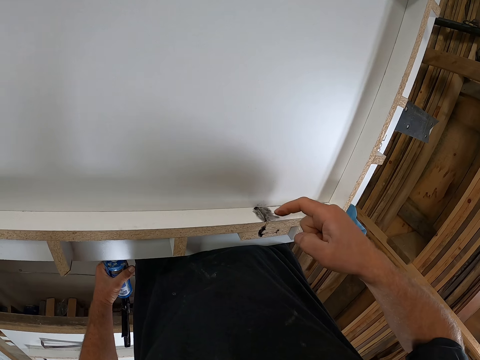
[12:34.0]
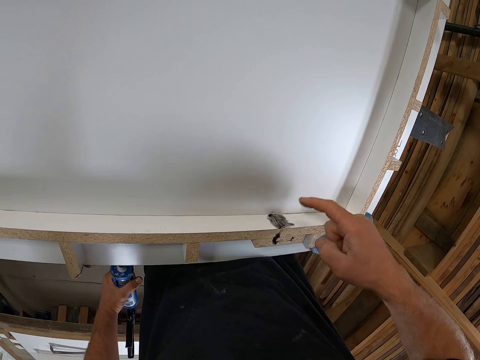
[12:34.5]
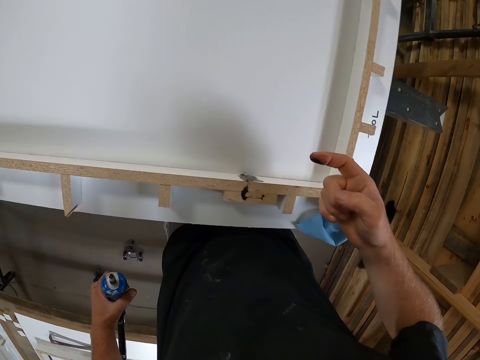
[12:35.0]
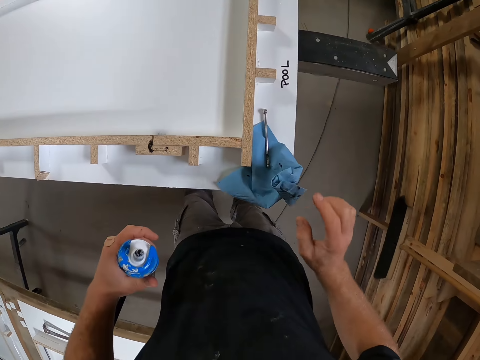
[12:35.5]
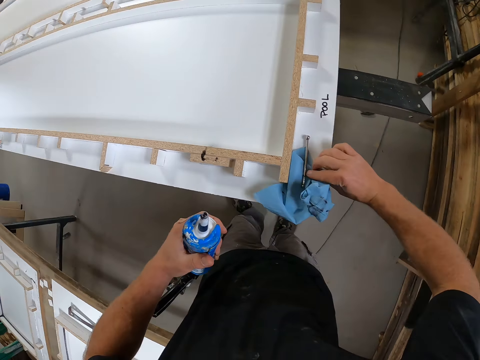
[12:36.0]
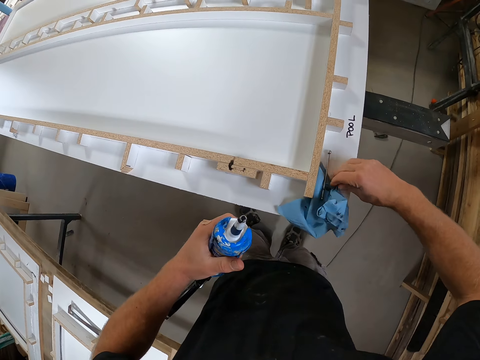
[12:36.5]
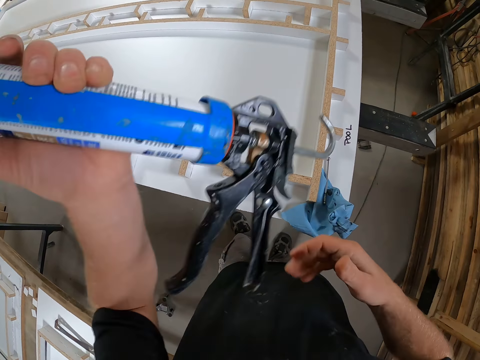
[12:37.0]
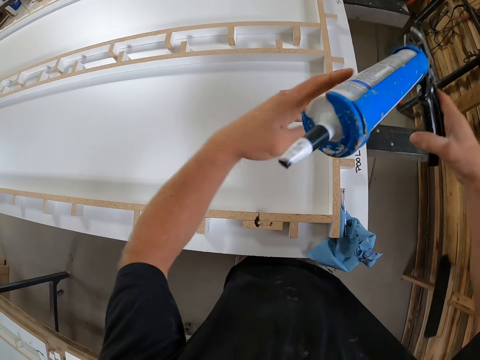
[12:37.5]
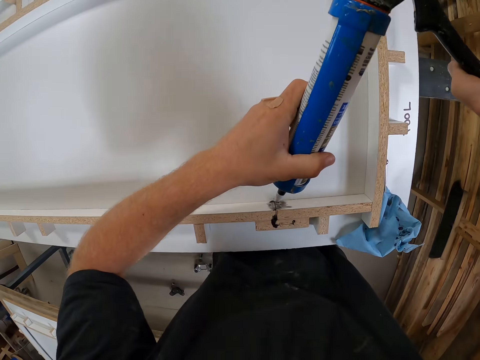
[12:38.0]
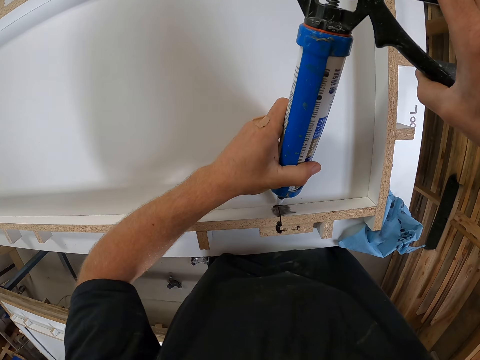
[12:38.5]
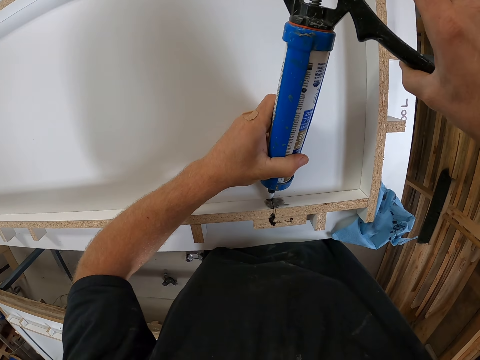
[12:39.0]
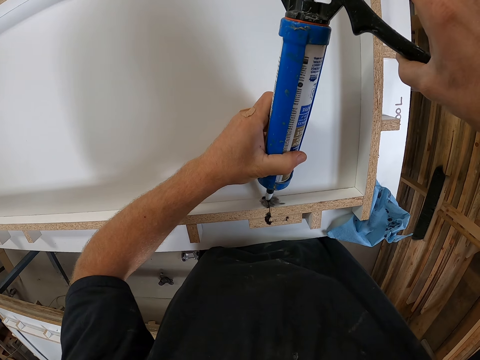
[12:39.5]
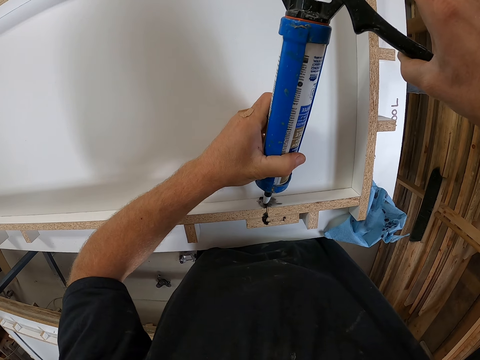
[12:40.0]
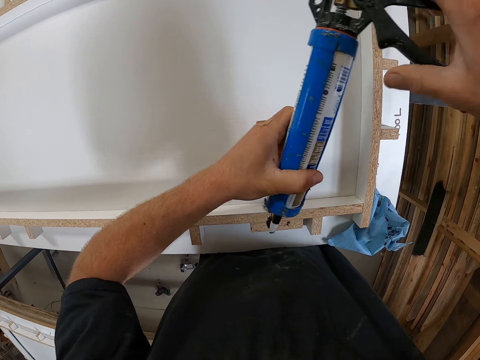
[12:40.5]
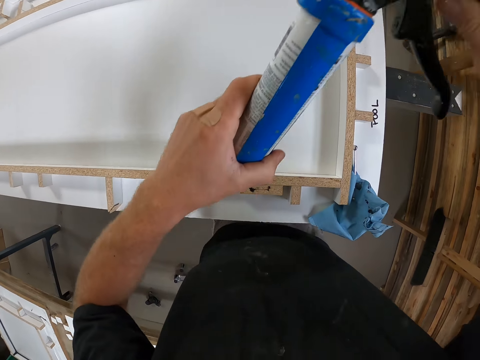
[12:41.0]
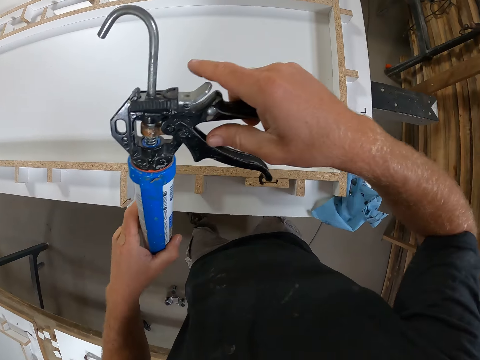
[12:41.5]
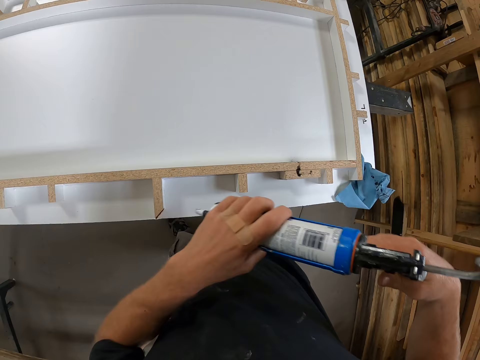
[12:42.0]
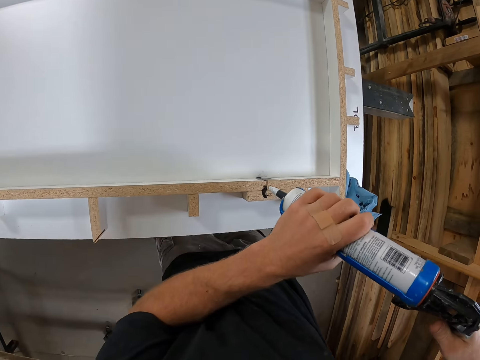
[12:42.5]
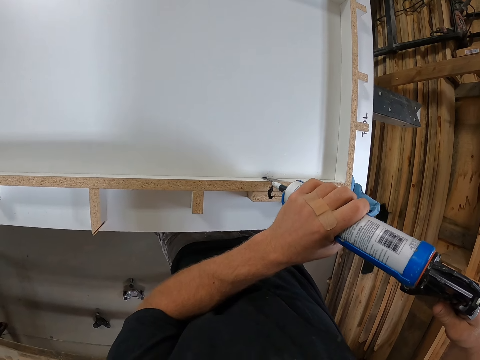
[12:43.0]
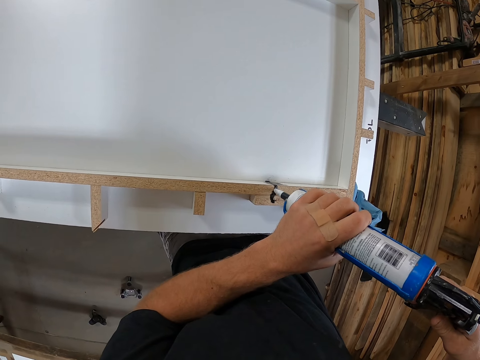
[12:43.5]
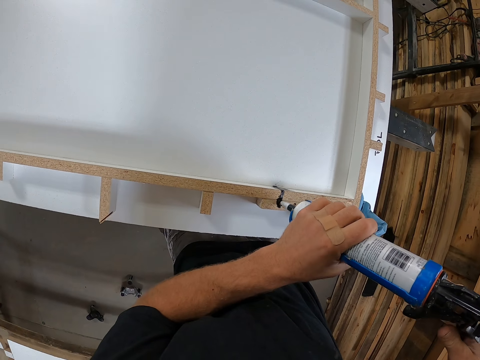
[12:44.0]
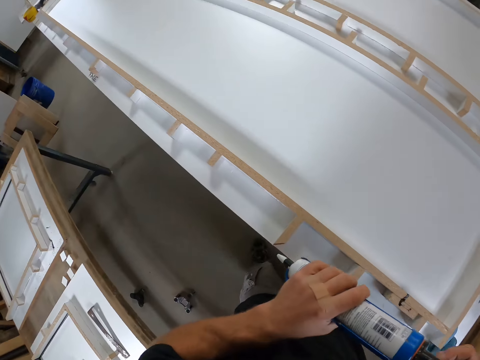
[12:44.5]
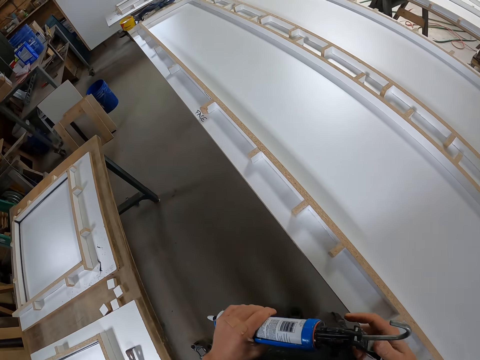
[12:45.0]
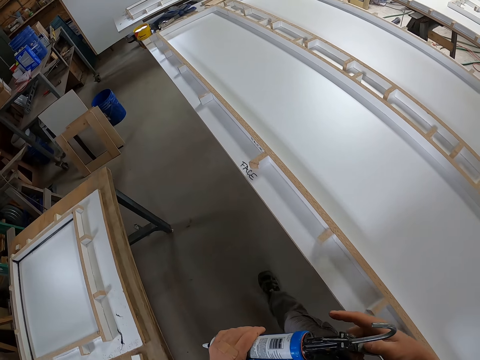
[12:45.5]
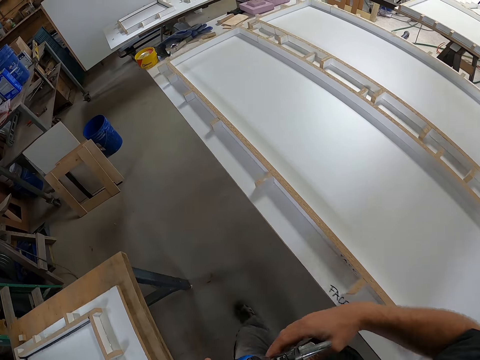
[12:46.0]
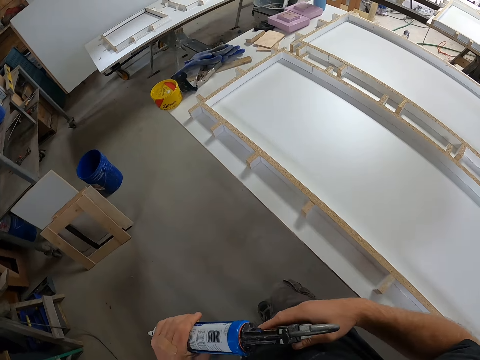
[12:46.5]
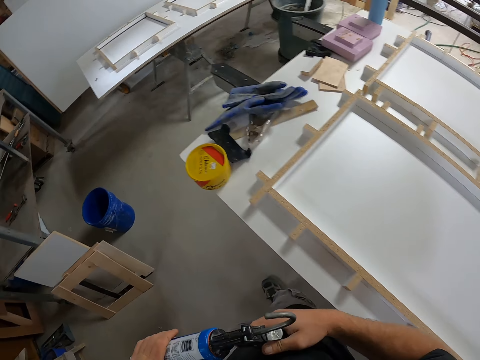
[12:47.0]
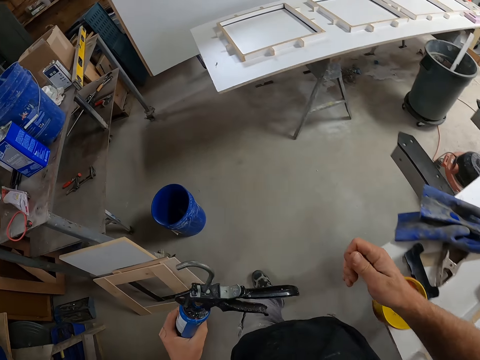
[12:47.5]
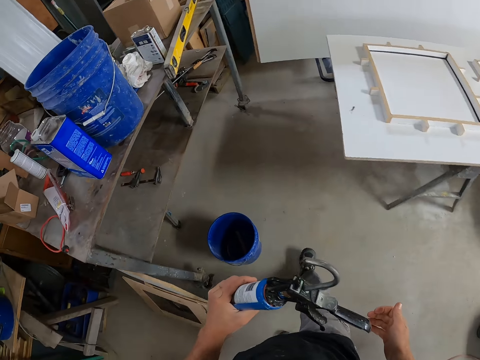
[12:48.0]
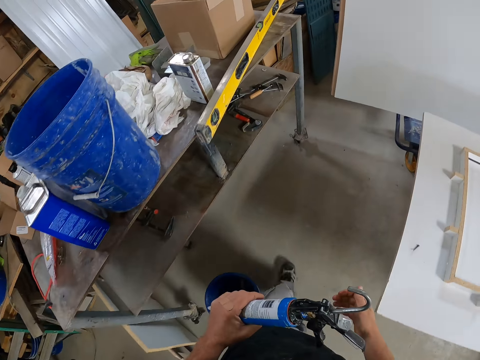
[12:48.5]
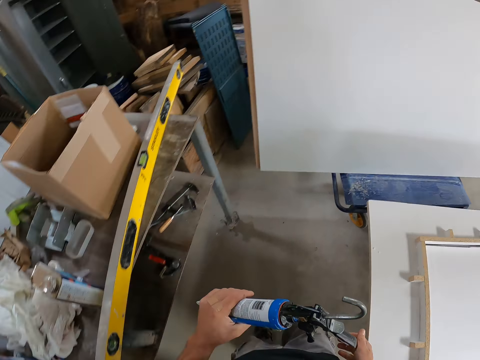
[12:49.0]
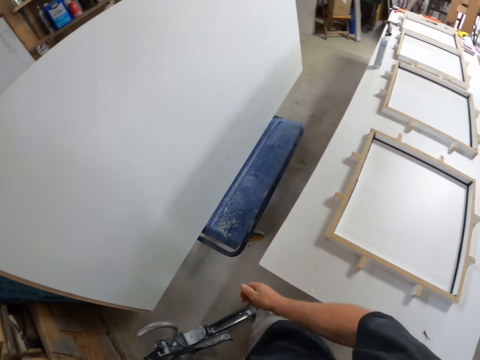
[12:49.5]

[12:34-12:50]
The camera wearer cleans his right finger with his right hand. He holds the adhesive glue gun. He adjusts the silicon gun in his hands. He applies silicon on the woodwork with the silicon gun. He lifts the adhesive glue gun. He places the adhesive glue on the piece of wood. He moves to a side of the woodwork.

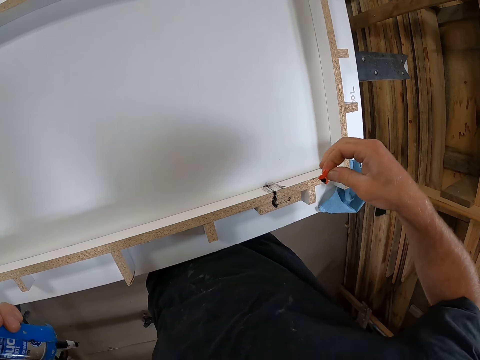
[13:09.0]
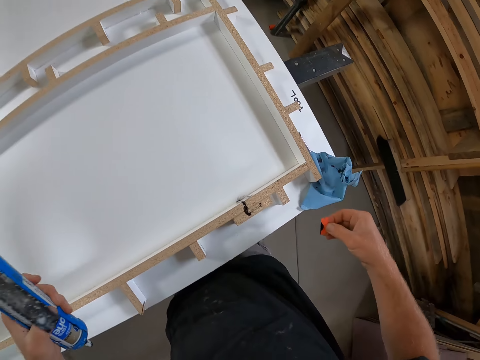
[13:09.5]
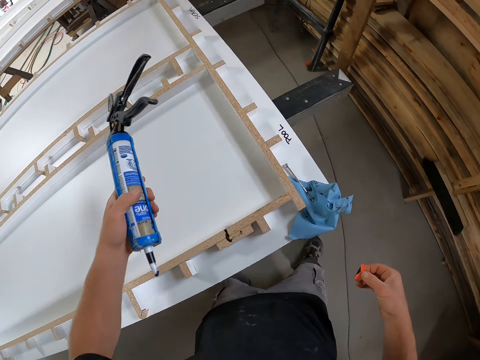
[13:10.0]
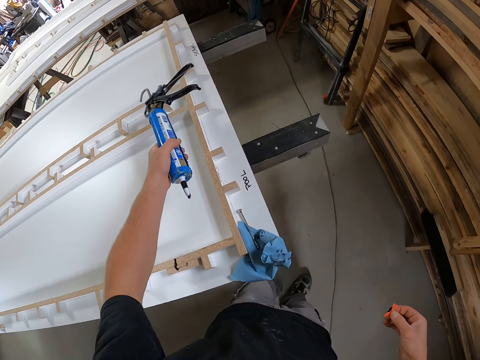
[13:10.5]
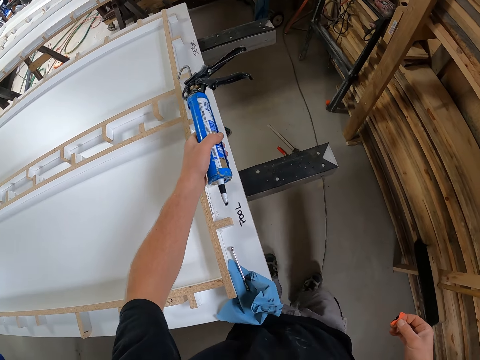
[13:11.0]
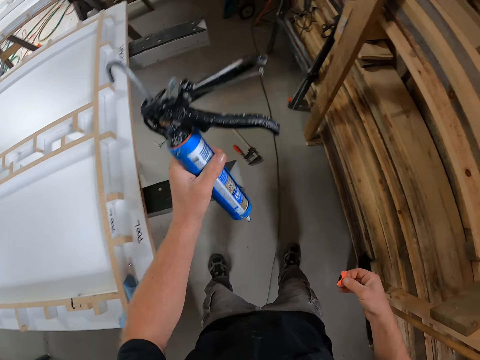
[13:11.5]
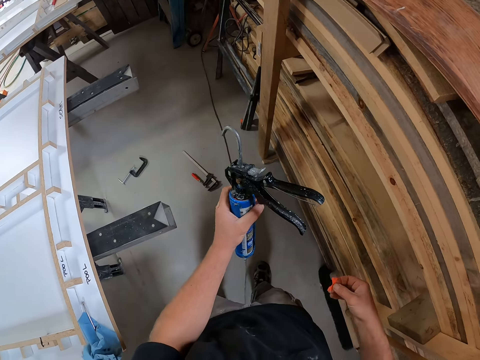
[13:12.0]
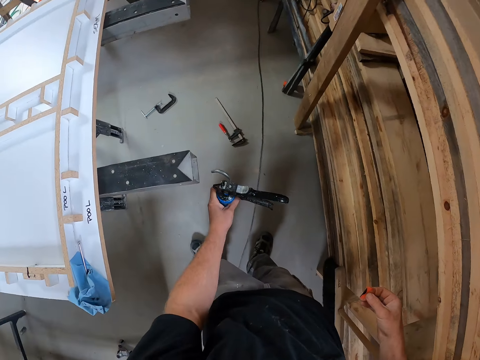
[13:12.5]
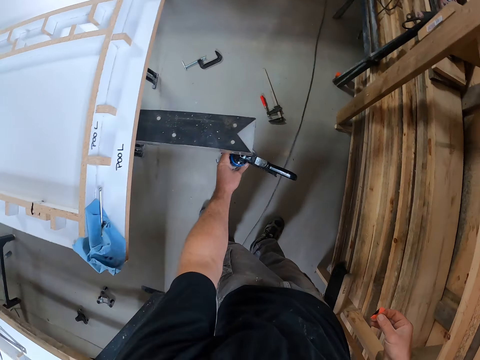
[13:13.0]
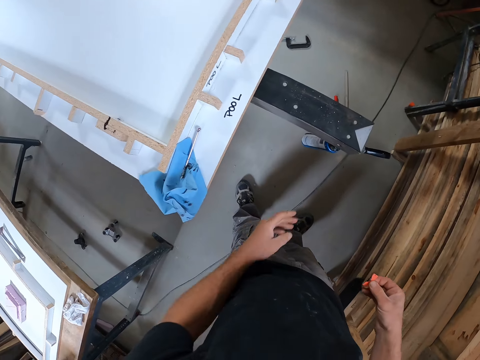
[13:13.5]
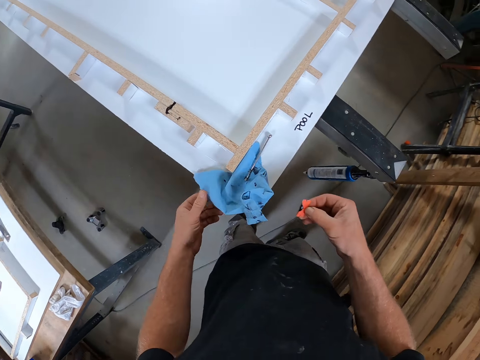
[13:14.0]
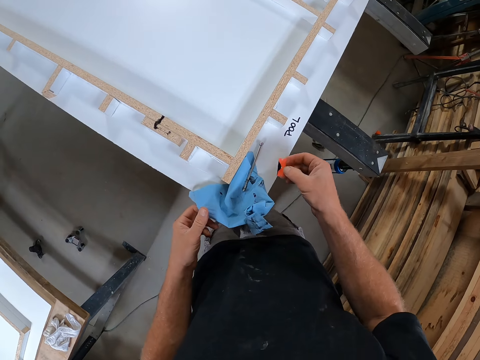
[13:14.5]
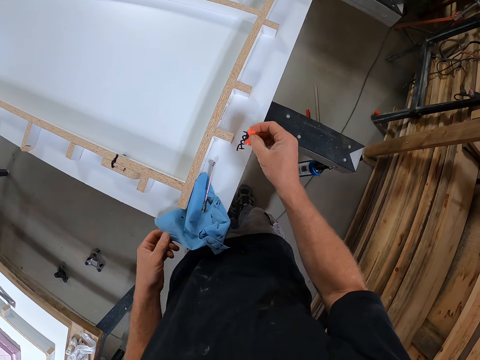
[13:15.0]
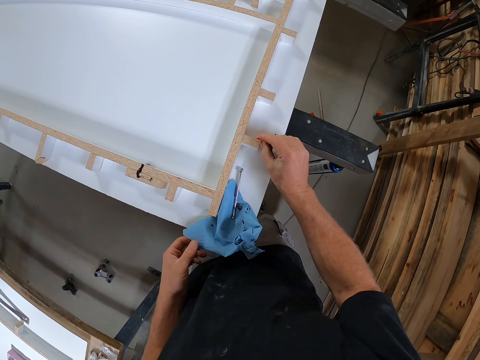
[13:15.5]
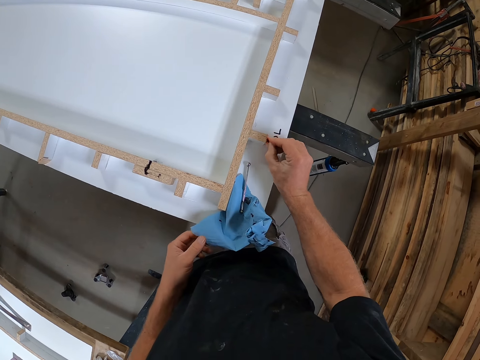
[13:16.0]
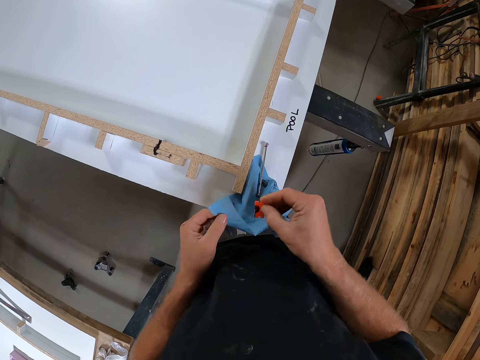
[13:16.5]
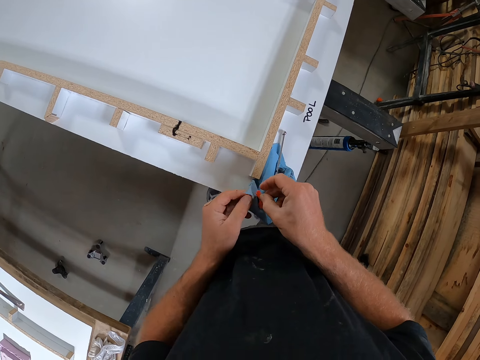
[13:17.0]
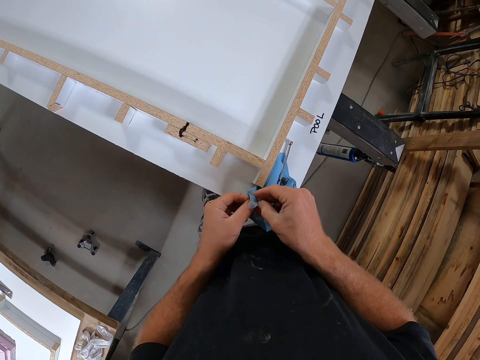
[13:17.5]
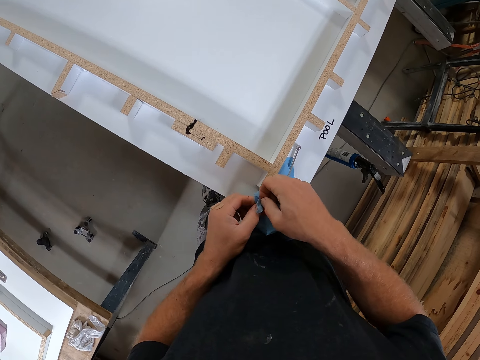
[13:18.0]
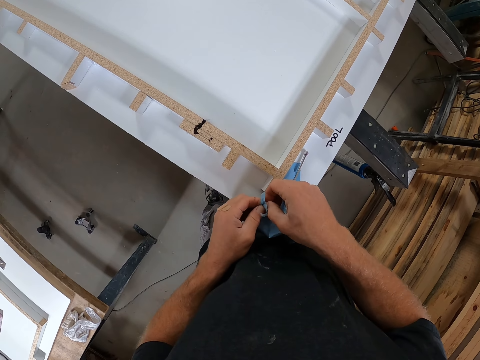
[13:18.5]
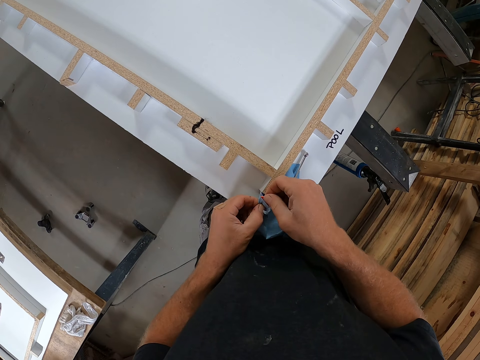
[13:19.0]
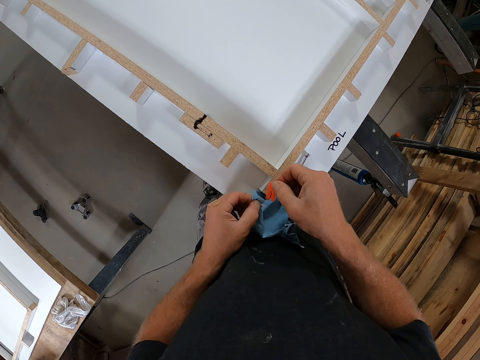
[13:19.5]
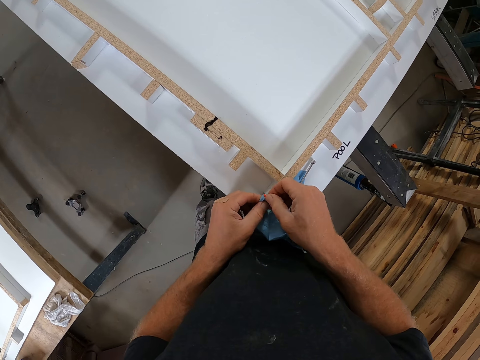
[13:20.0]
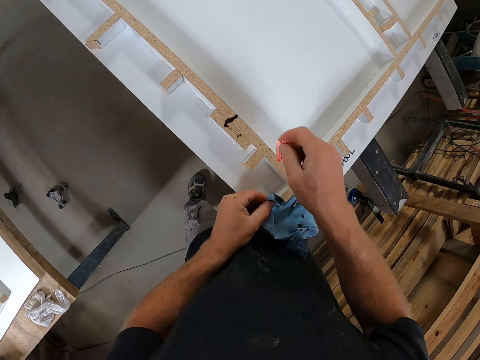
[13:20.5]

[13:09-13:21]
The camera wearer looks around the piece of wood. He hangs the adhesive glue gun on the table. He holds the paper towel. He cleans his left hand on the tissue. He places the adhesive glue on something on the piece of wood. He cleans the silicon on the woodwork with the piece of plastic. He cleans the piece of paper with the tissue.
